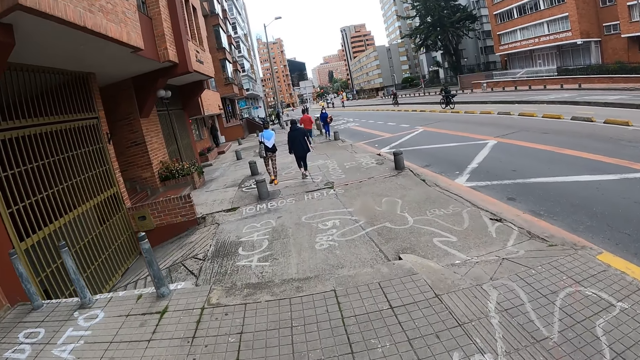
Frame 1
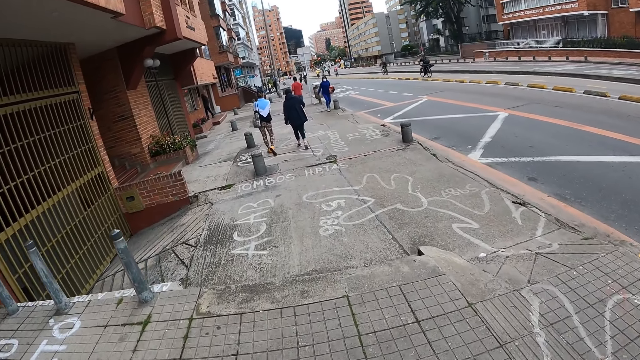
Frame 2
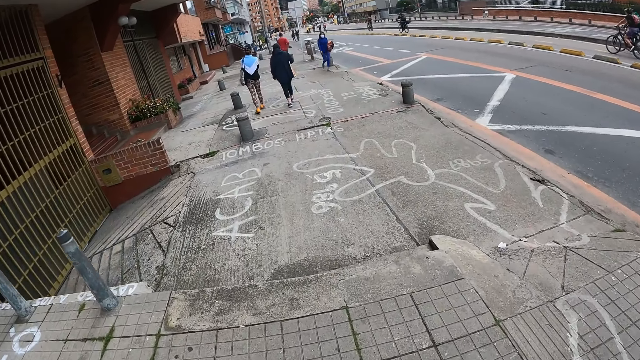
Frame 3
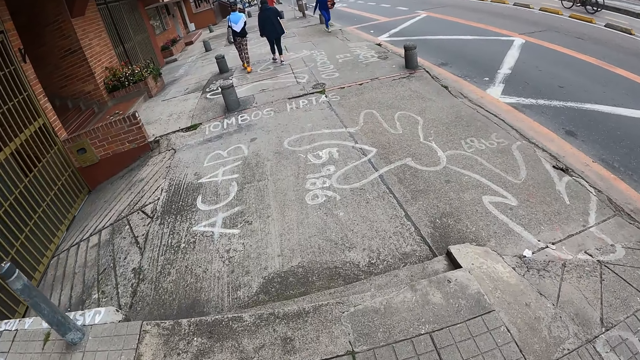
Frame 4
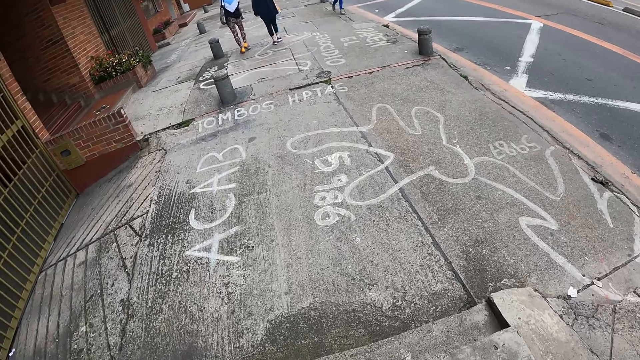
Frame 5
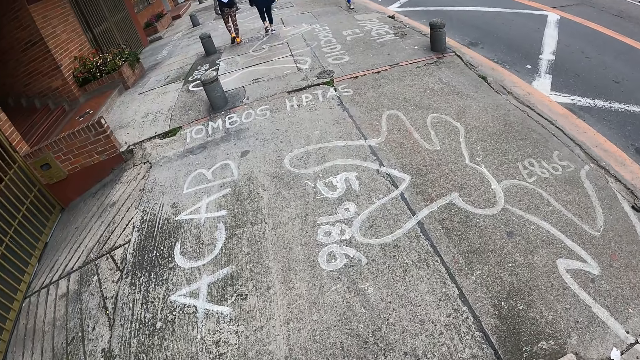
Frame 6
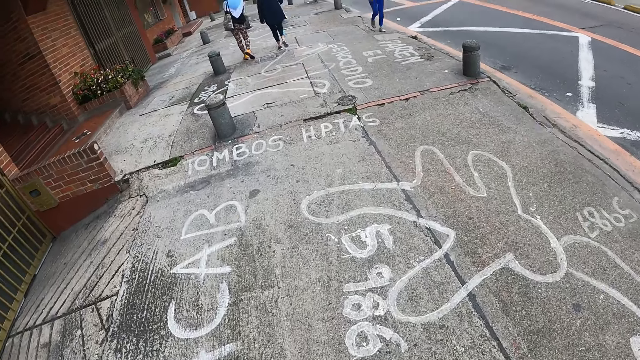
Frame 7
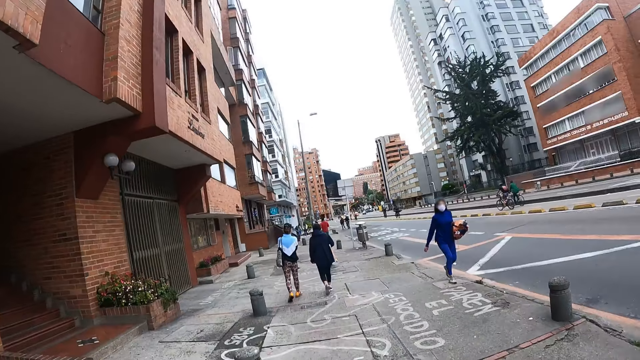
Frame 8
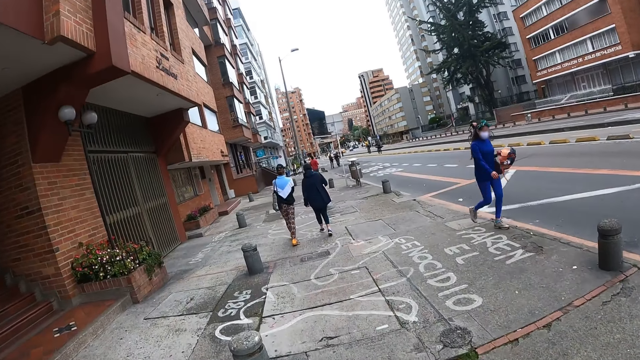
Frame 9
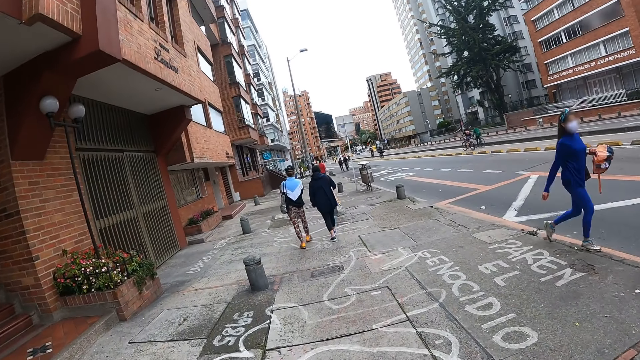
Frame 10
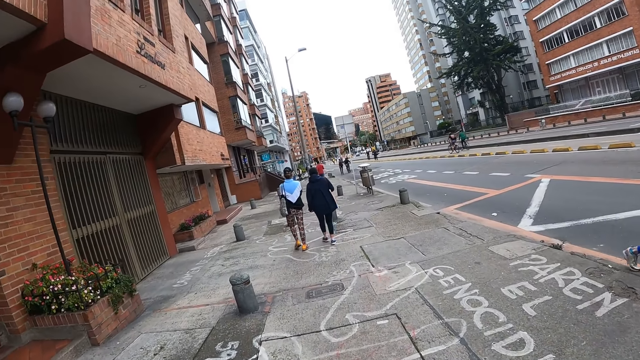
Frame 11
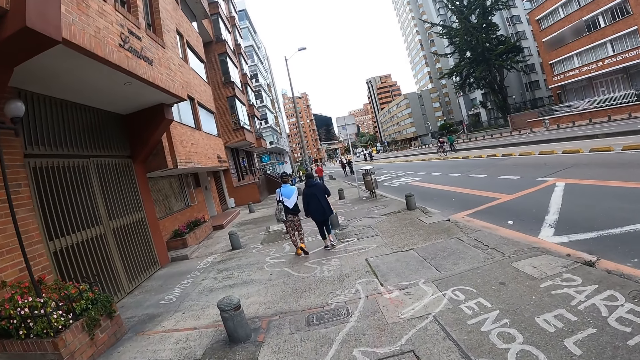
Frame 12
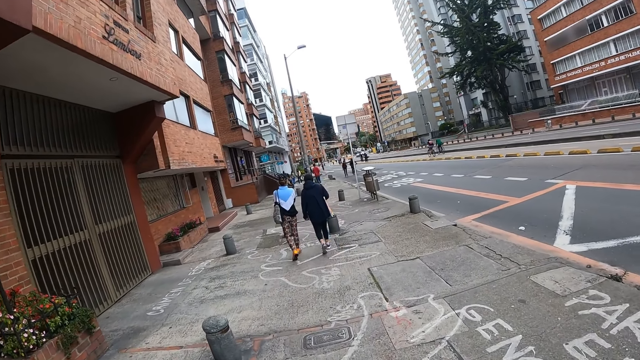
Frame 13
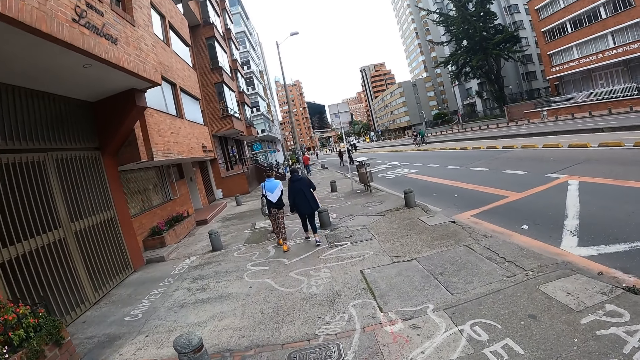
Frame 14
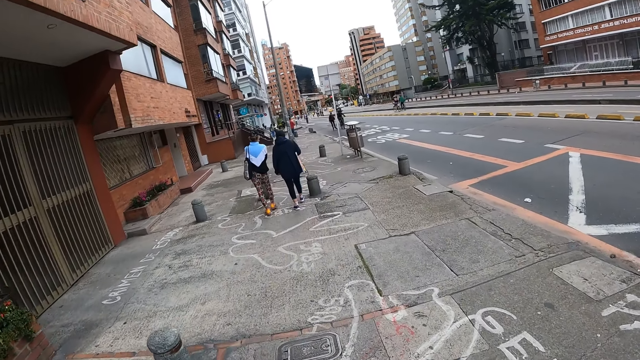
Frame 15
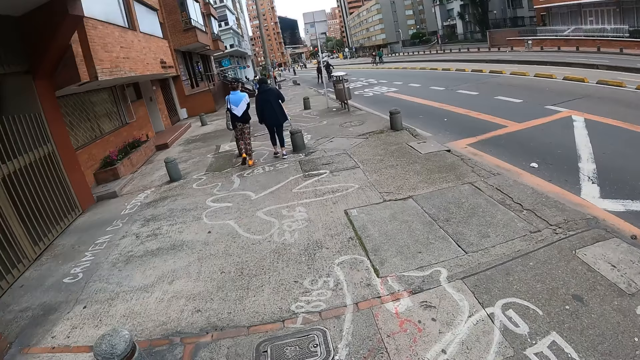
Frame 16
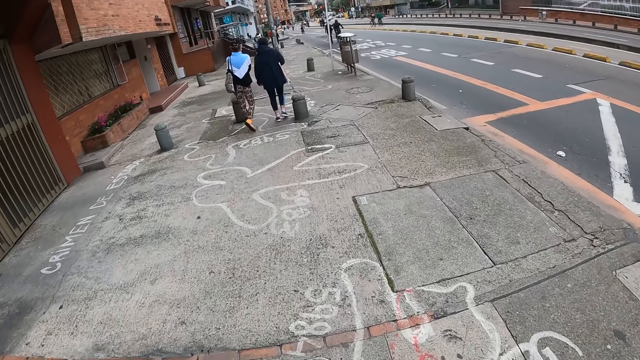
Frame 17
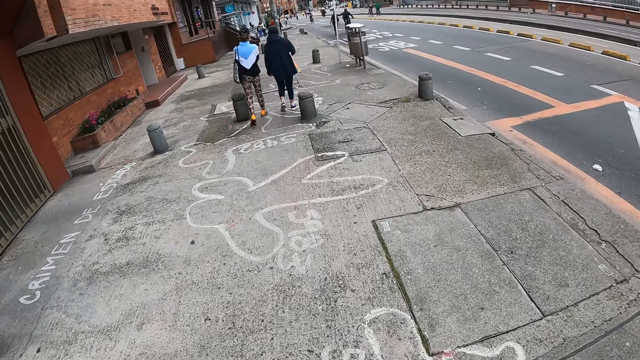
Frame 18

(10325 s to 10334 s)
The camera wearer descends a staircase. They walk along the path.

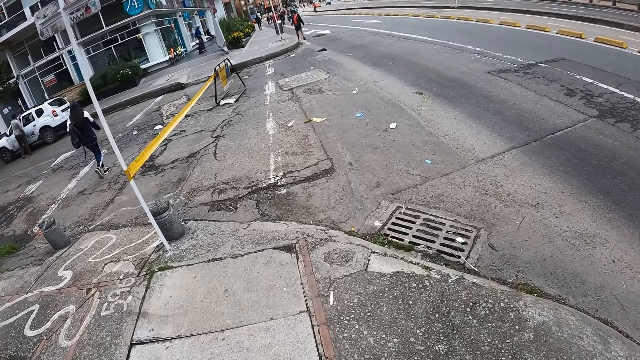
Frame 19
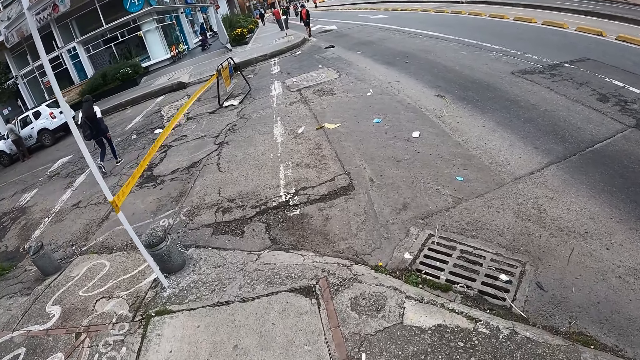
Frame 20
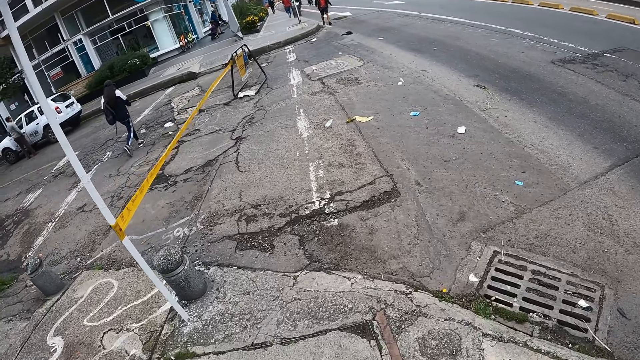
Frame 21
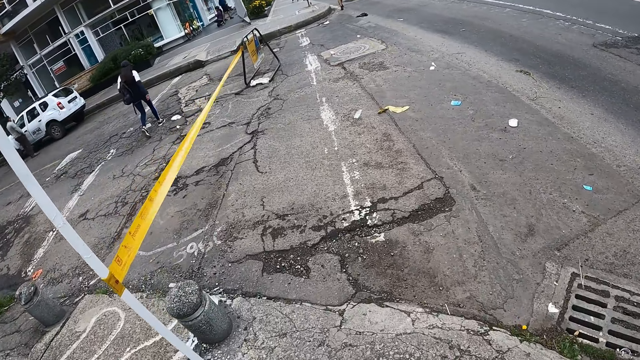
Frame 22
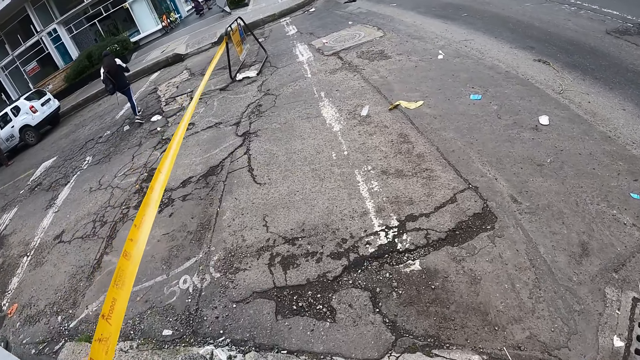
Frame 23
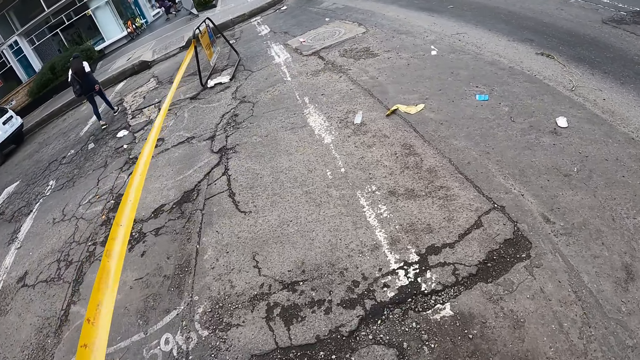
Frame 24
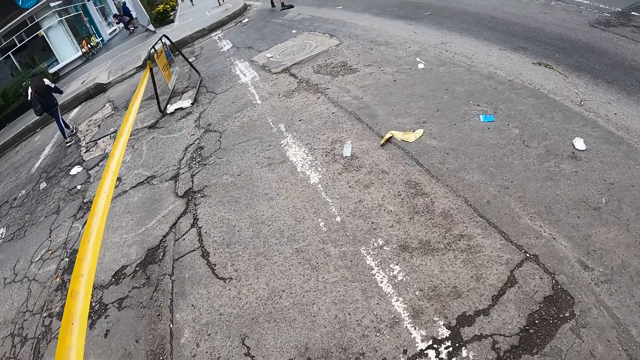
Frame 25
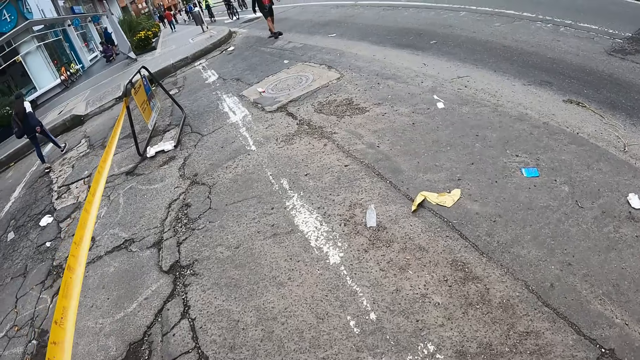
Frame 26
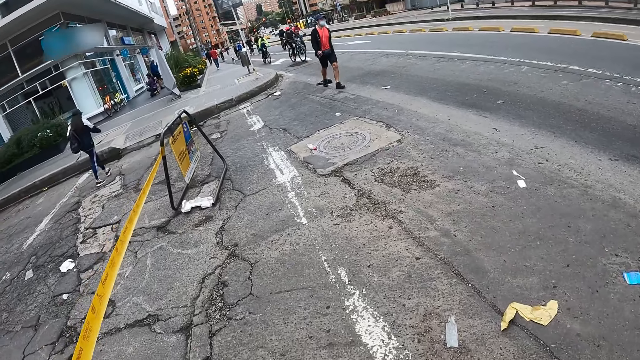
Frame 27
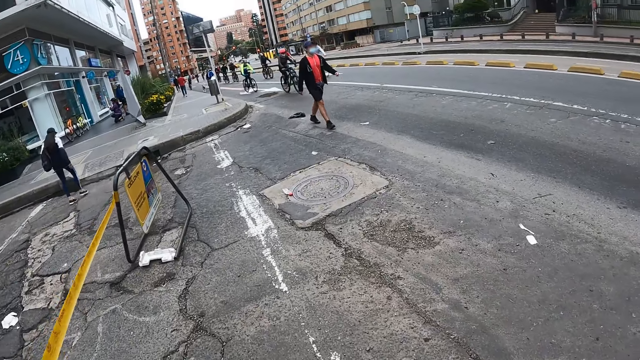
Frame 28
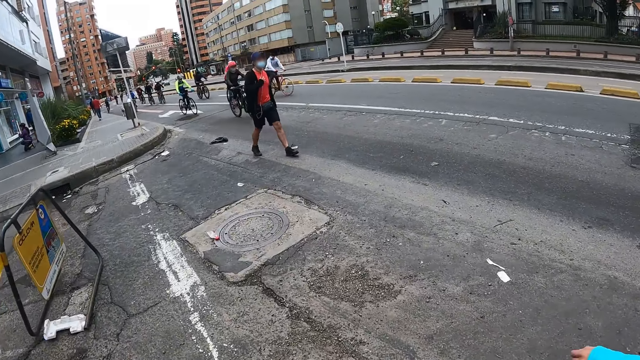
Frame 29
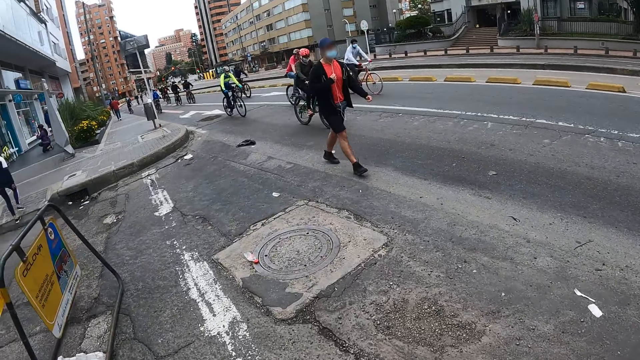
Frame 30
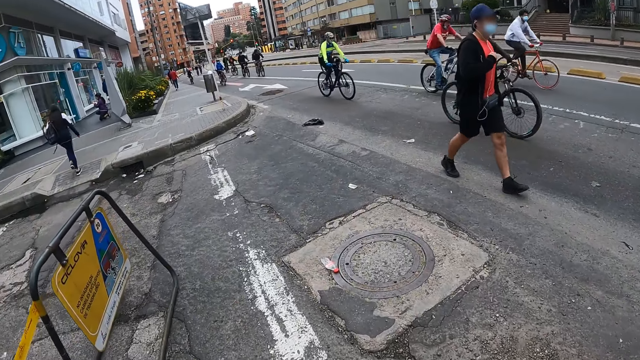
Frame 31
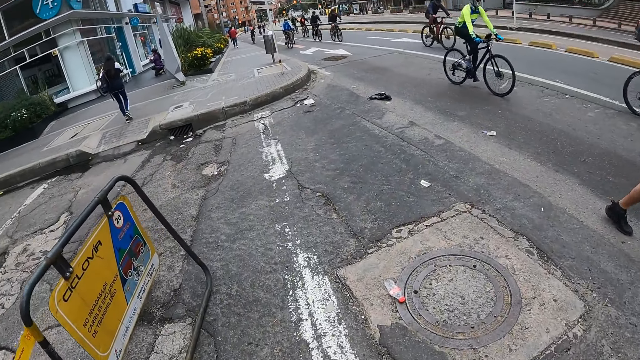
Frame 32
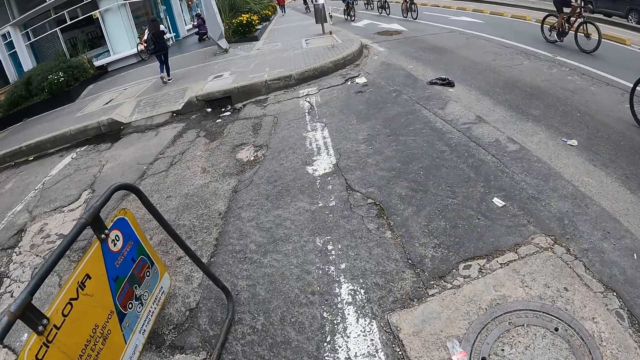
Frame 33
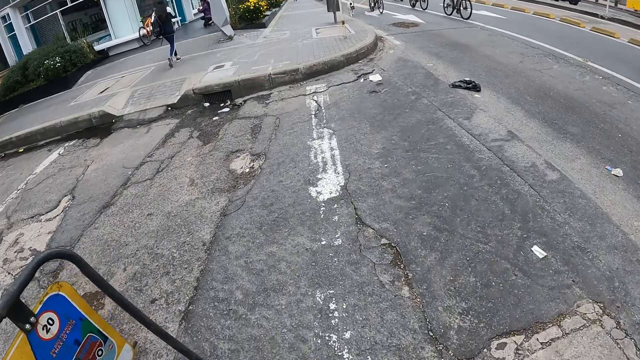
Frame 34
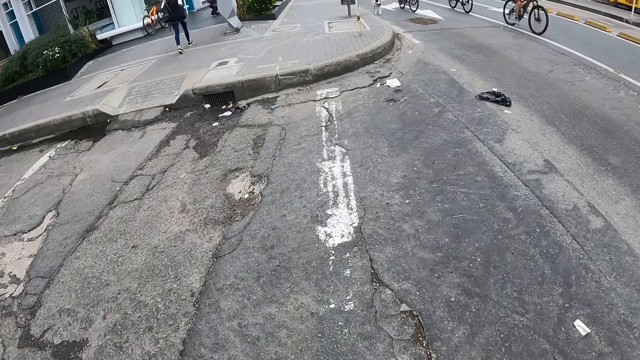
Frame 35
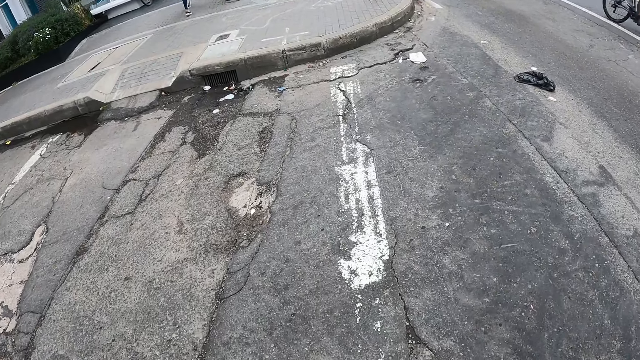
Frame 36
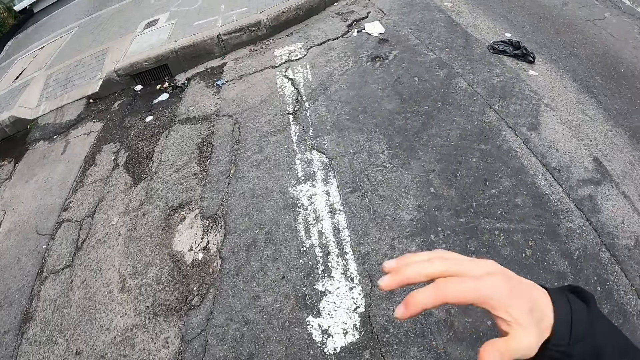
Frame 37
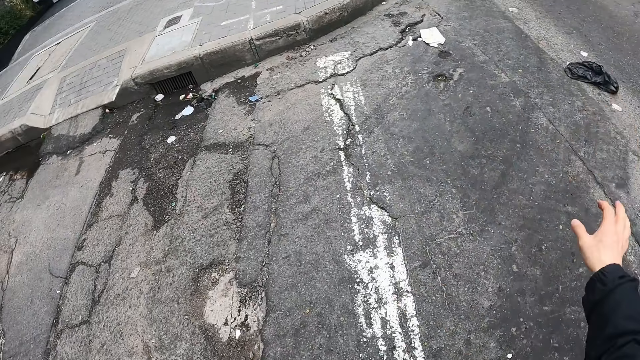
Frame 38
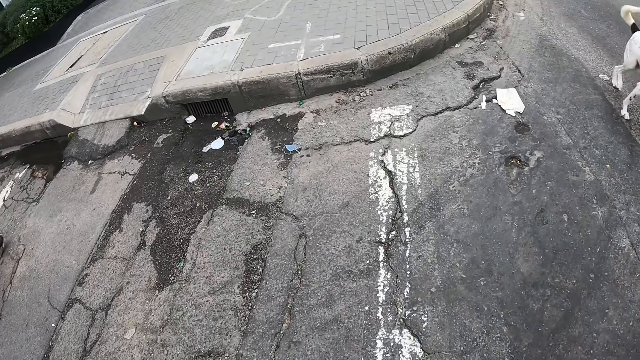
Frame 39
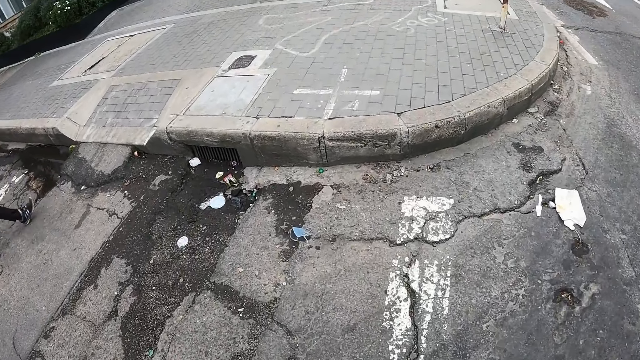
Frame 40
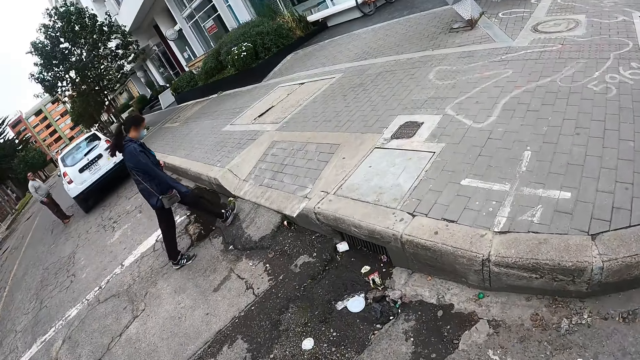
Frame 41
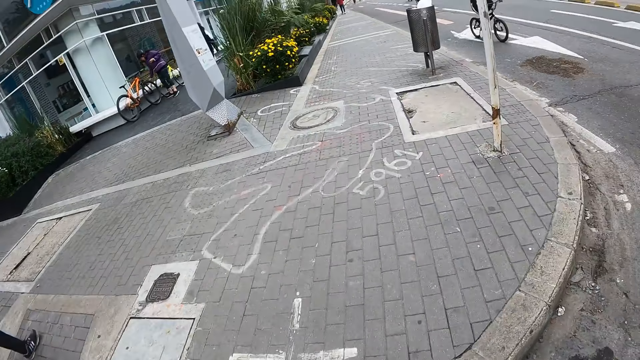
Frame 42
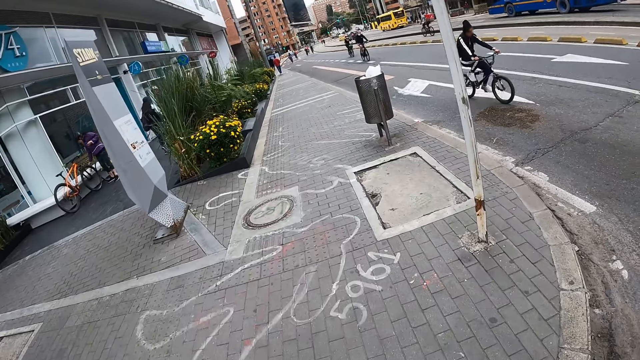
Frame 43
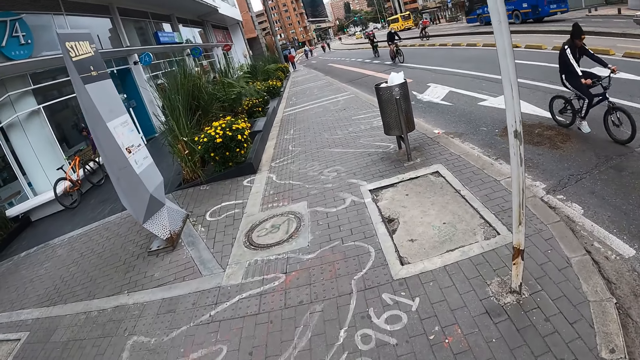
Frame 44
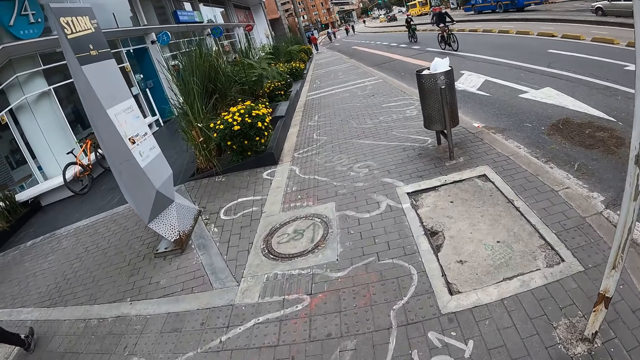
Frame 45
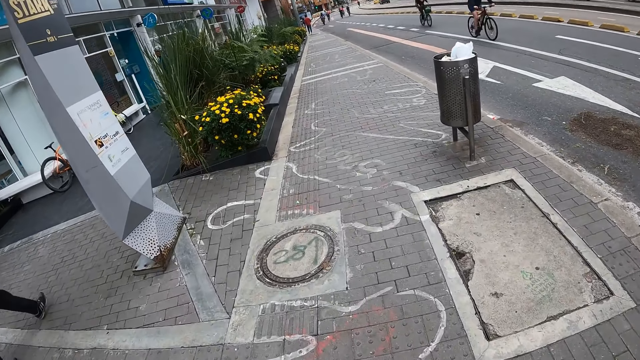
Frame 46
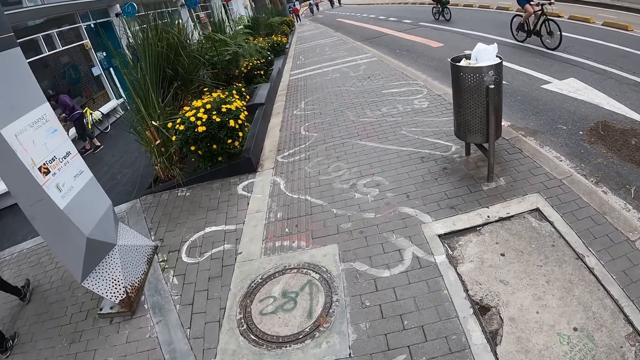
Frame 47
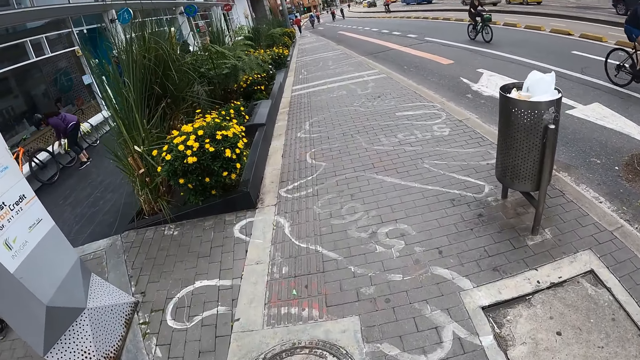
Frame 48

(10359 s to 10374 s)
The camera wearer crosses a road with the woman. He gestures his hand. He walks on a pathway with the woman.
